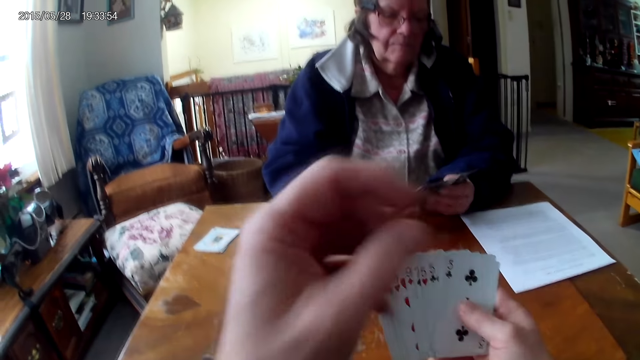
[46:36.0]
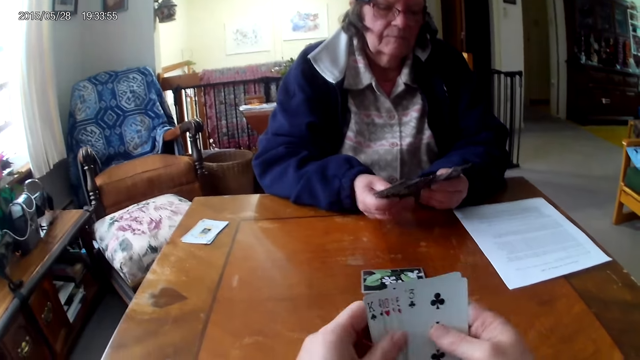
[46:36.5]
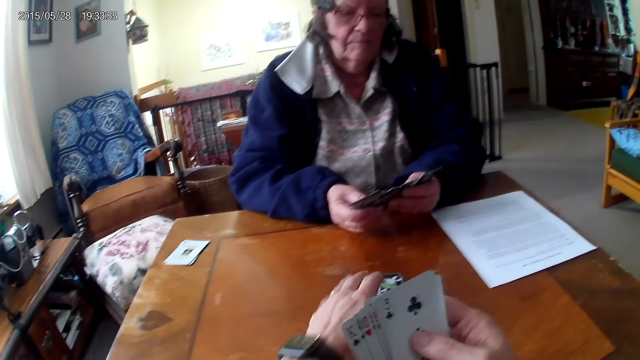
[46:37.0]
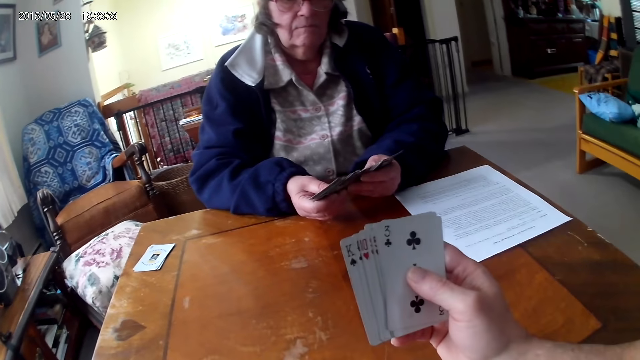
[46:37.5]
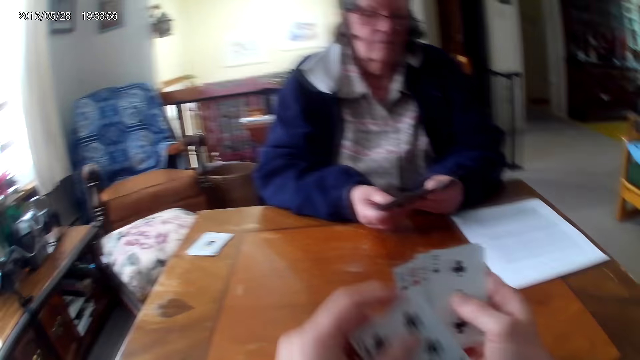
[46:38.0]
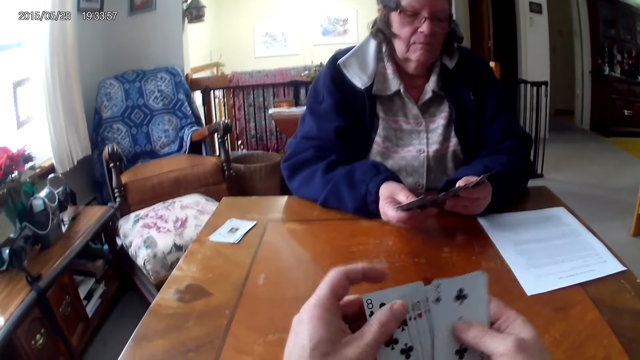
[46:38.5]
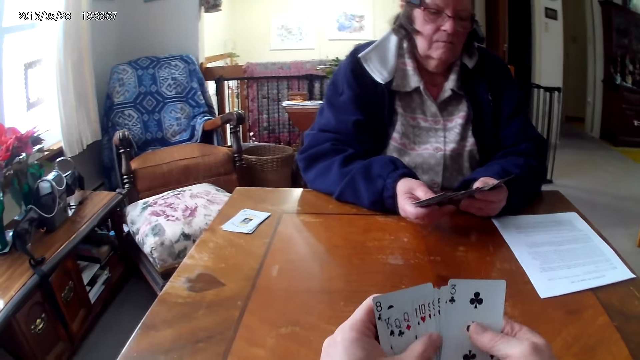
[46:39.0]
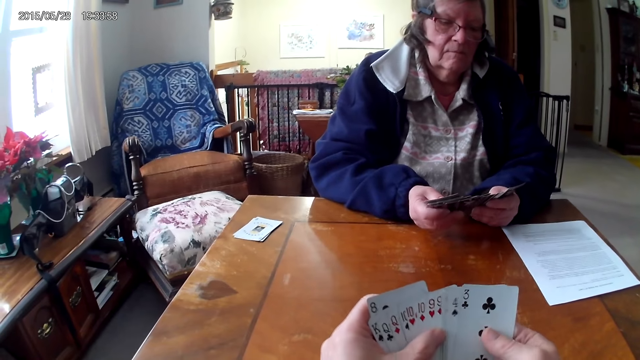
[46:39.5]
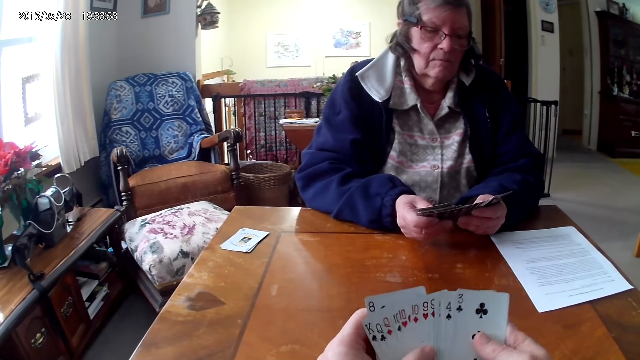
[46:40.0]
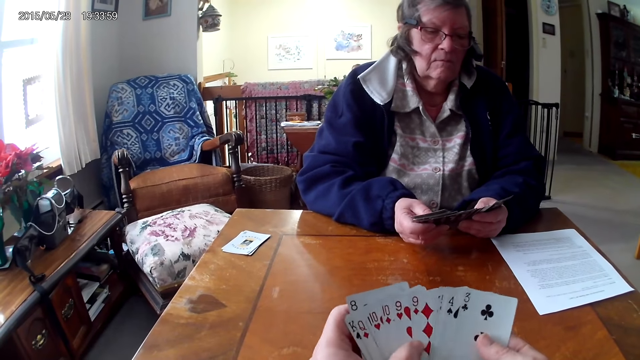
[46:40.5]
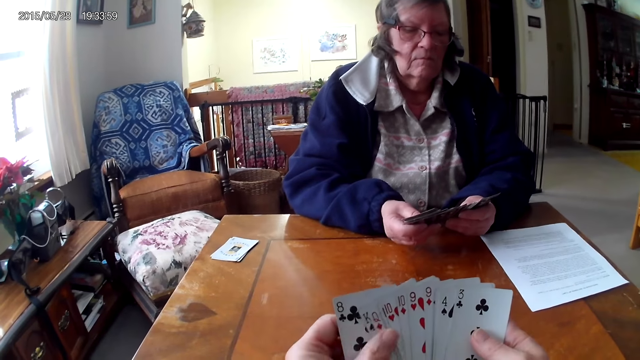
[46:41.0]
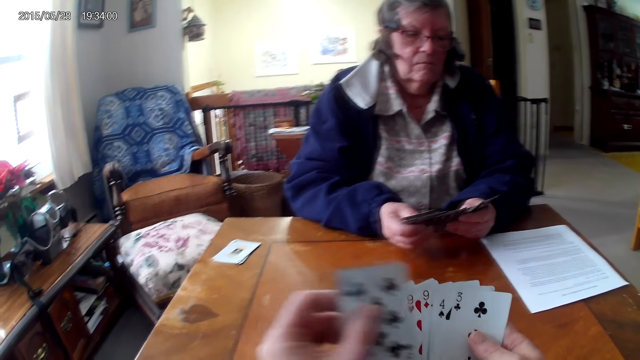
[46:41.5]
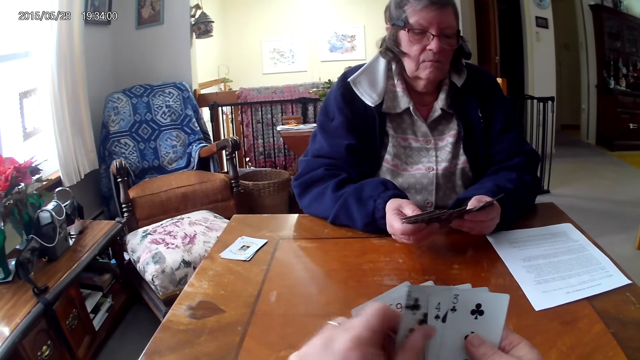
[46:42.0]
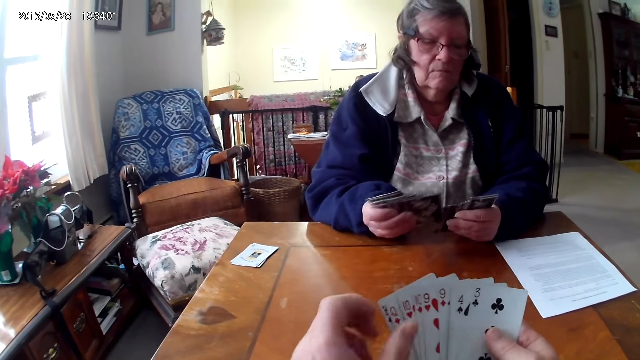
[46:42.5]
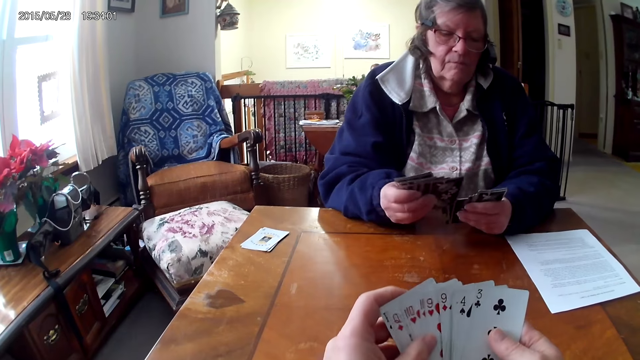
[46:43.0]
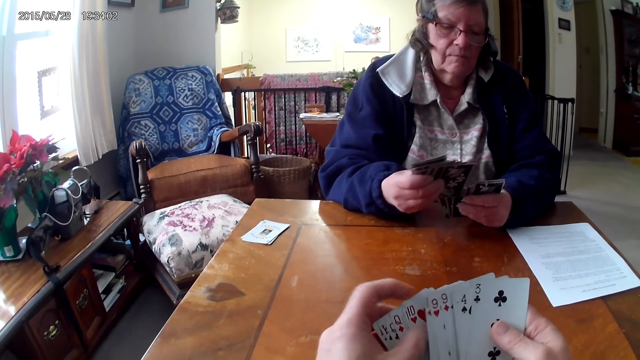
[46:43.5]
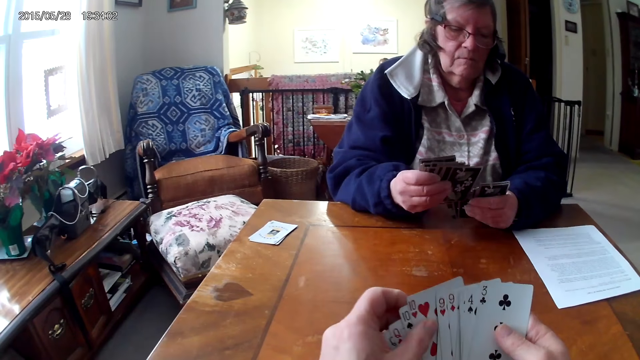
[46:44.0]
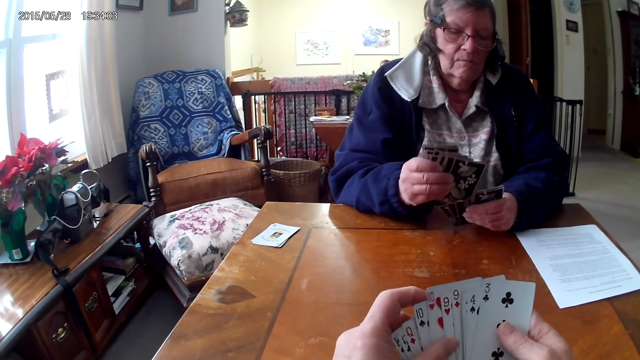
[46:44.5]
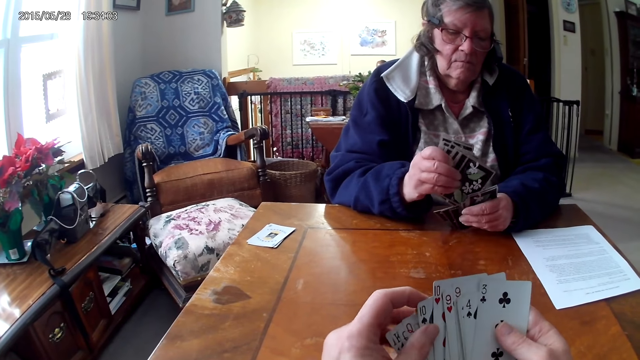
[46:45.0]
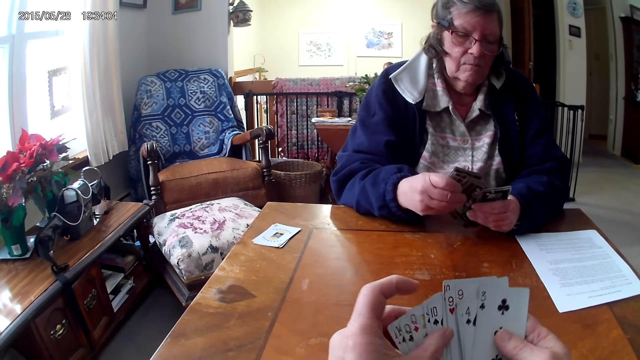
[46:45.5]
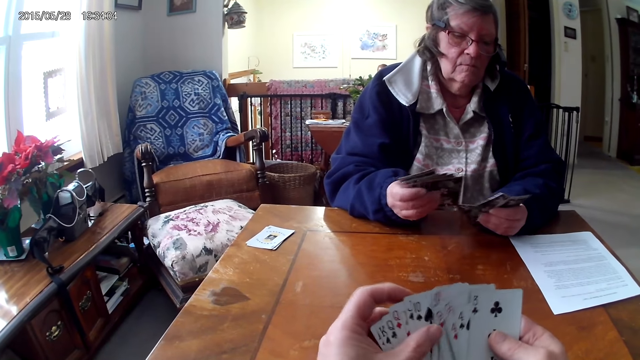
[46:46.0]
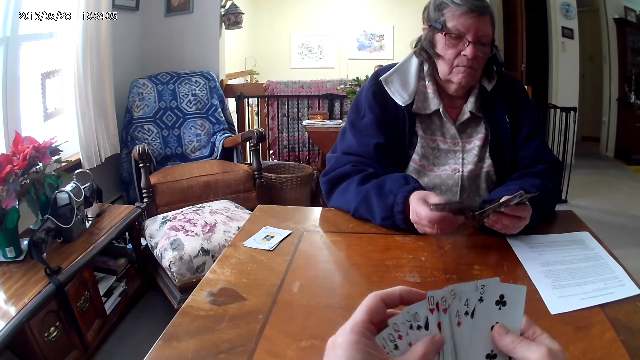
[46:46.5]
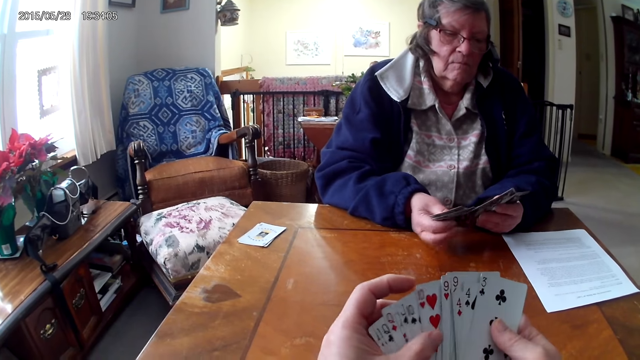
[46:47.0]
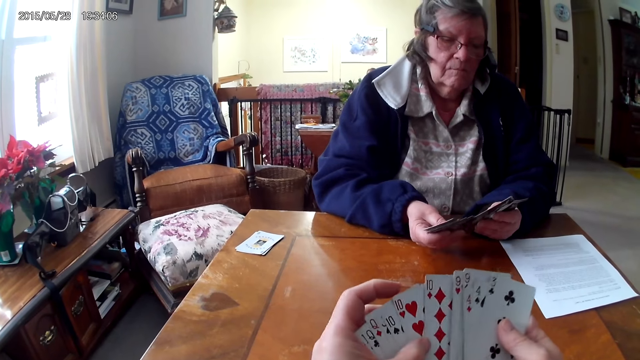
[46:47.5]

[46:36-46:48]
The camera wearer picks up the card from the table. They arrange the cards.

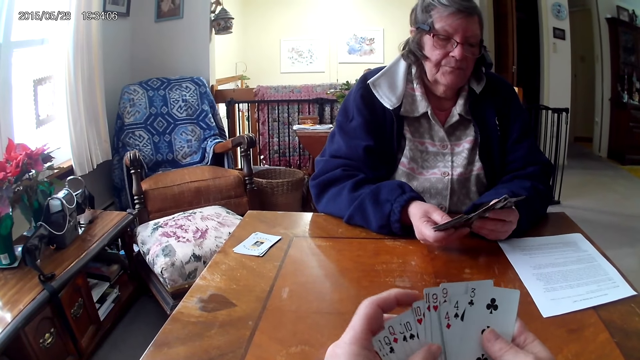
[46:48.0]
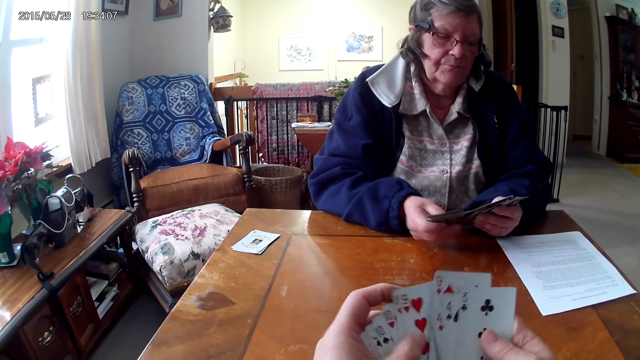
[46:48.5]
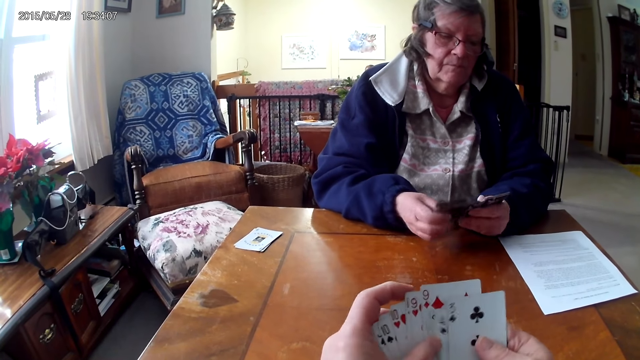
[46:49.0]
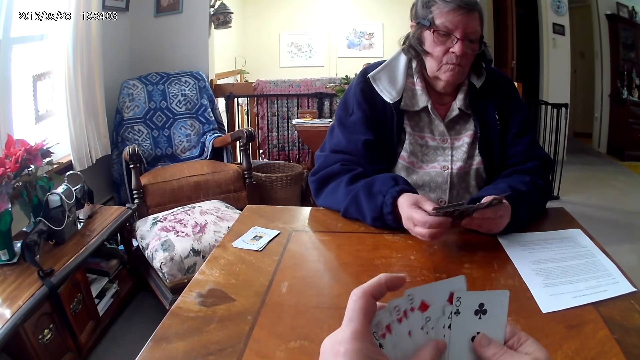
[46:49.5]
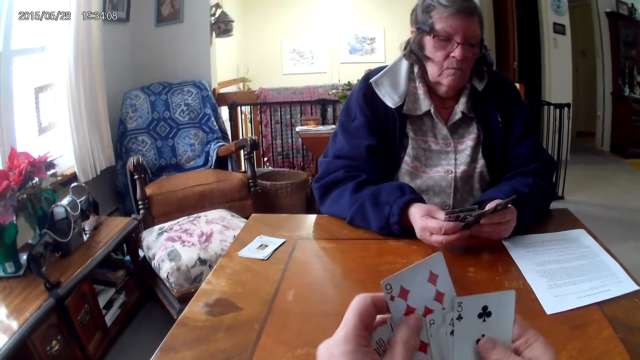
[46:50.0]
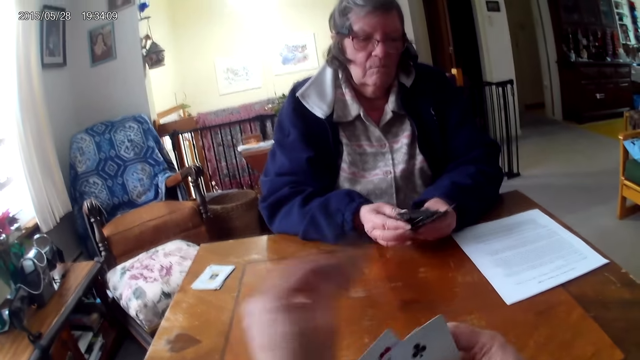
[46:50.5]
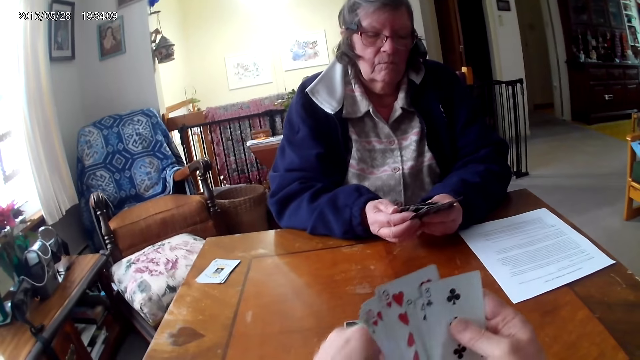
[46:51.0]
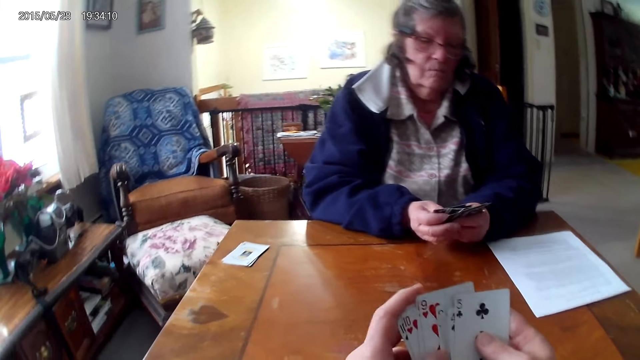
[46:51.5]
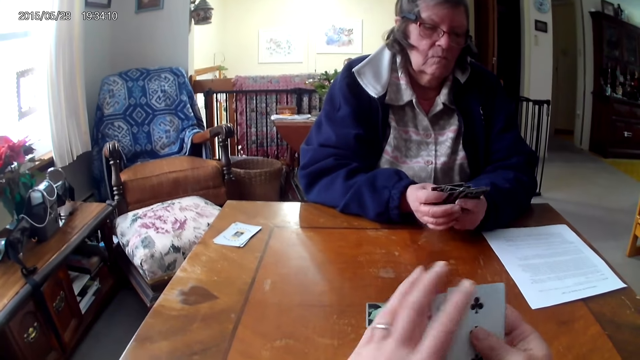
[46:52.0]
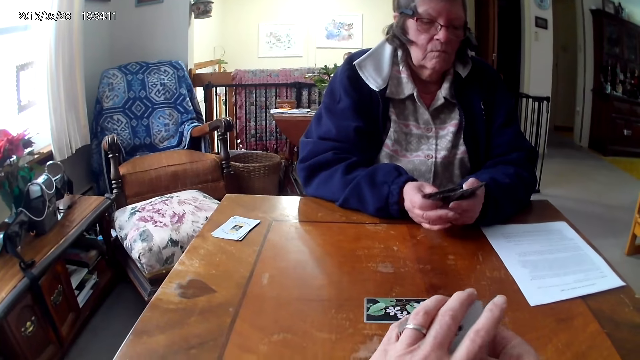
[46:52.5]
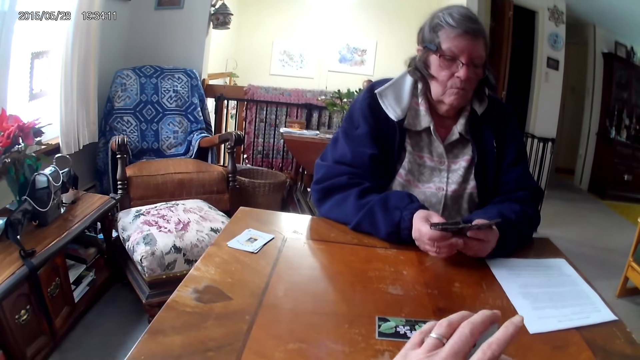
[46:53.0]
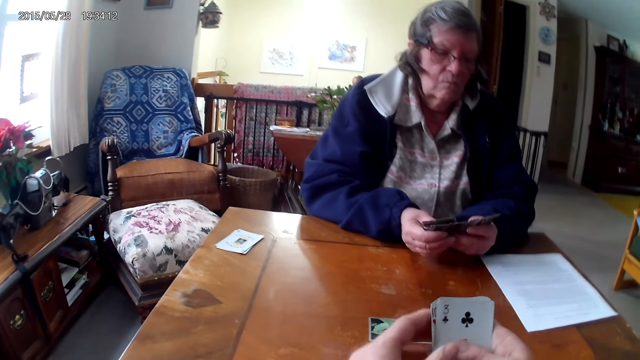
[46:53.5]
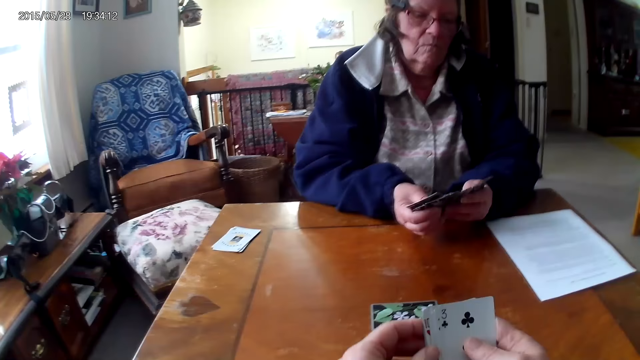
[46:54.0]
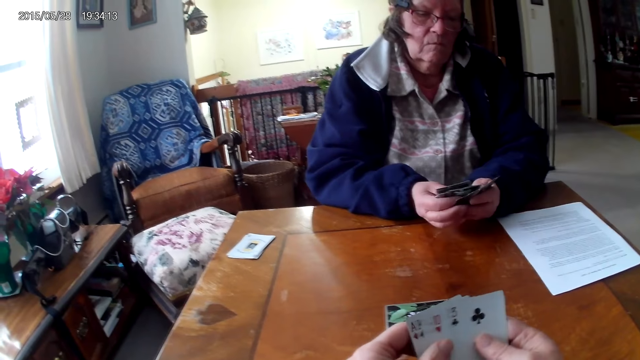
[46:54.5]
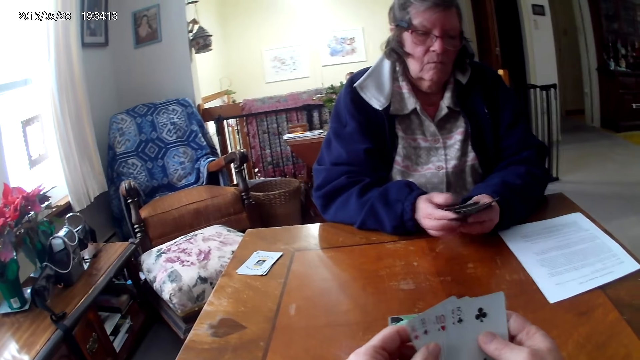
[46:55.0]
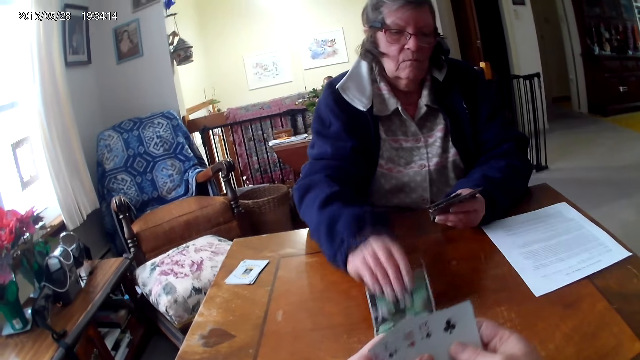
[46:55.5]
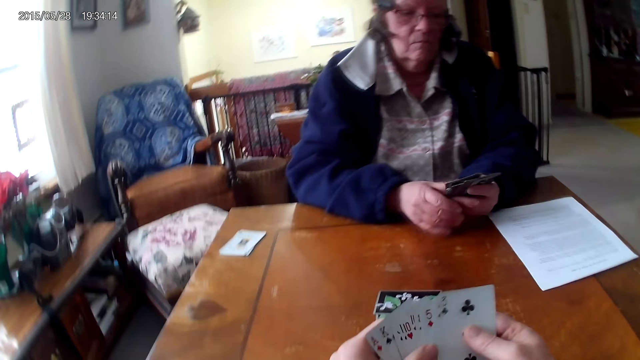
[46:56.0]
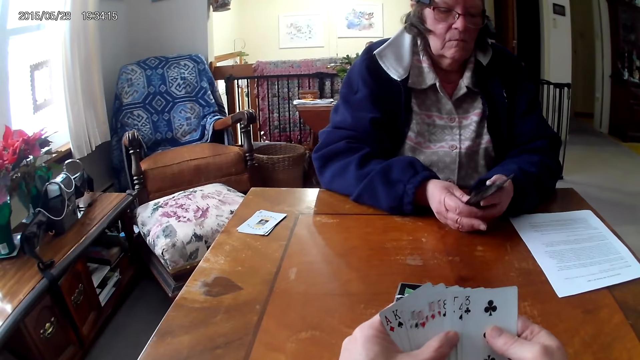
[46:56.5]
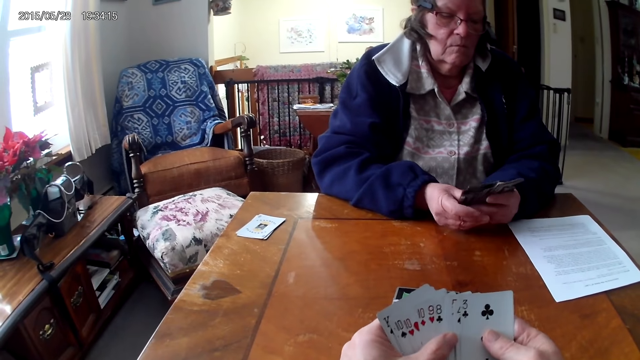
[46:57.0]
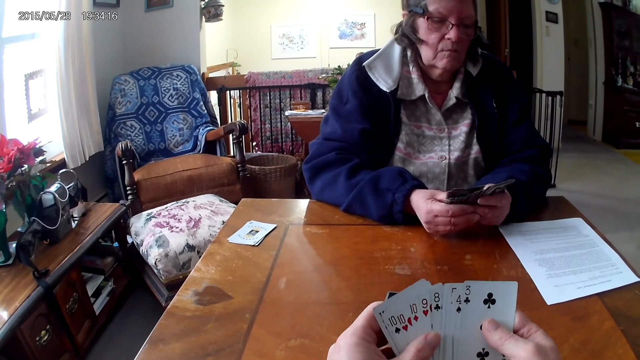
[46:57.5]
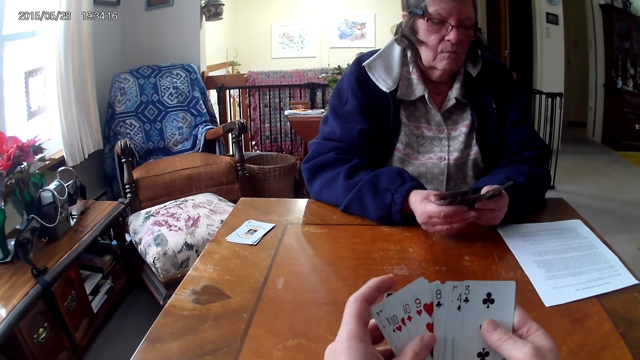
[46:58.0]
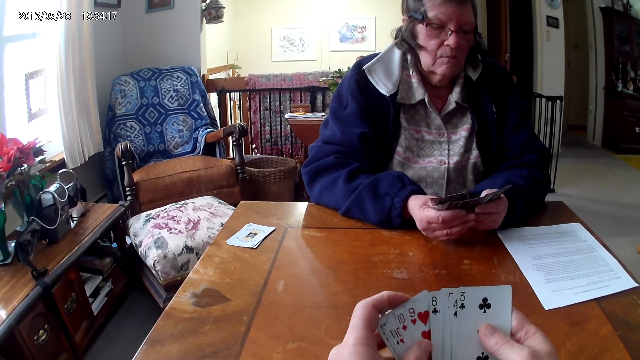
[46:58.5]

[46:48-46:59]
The camera wearer puts a card on the table. A woman puts the card on the table.
